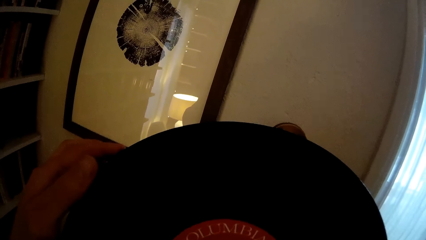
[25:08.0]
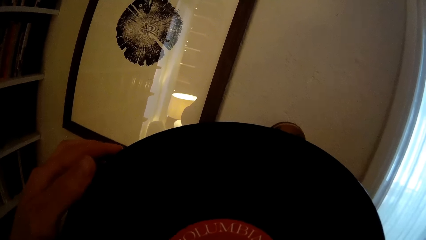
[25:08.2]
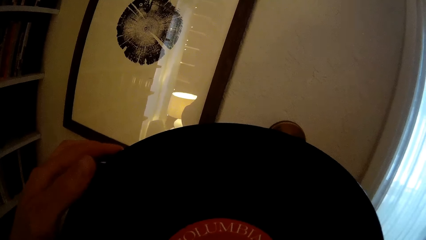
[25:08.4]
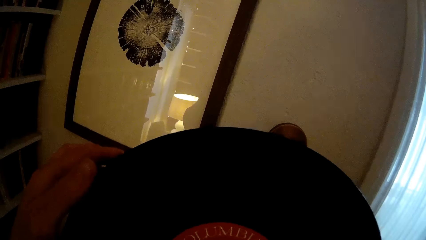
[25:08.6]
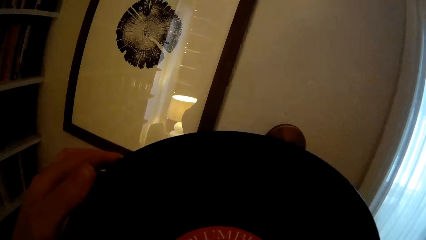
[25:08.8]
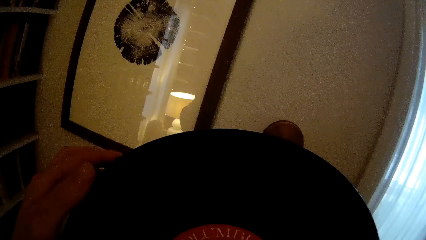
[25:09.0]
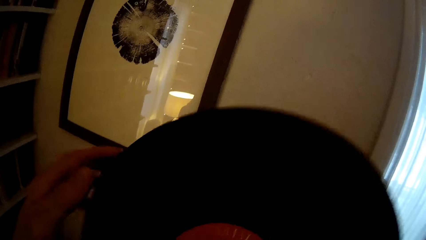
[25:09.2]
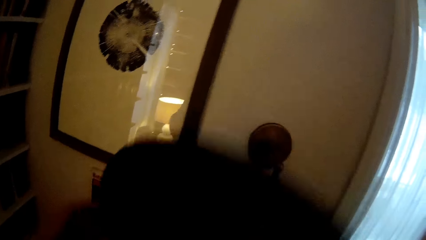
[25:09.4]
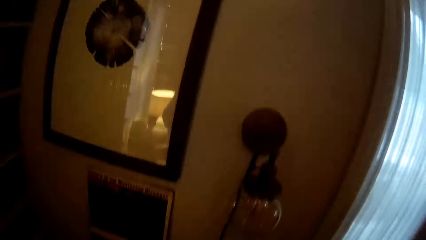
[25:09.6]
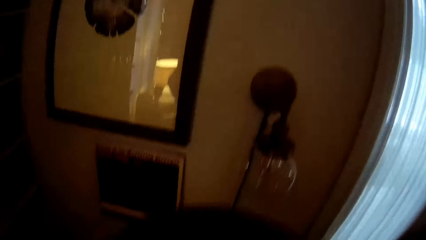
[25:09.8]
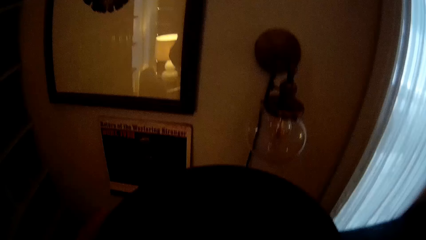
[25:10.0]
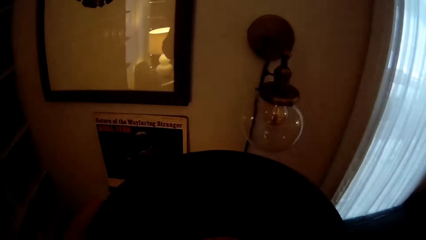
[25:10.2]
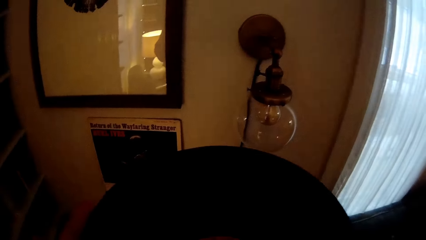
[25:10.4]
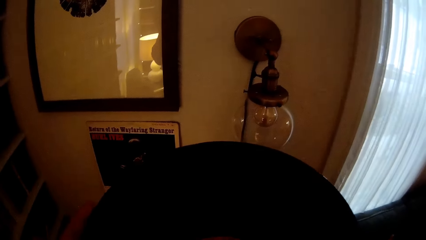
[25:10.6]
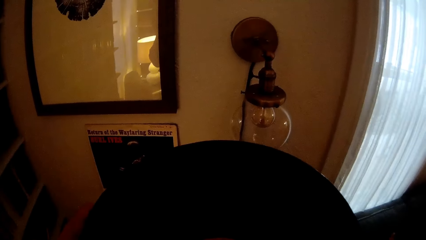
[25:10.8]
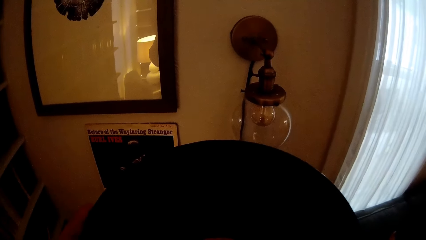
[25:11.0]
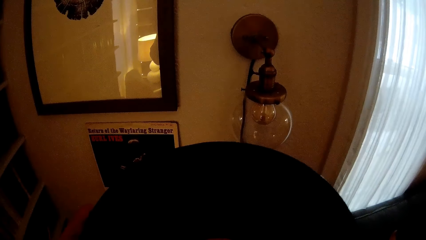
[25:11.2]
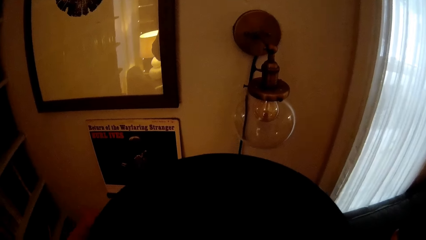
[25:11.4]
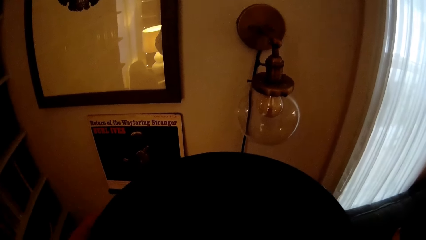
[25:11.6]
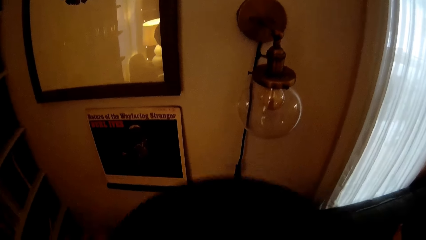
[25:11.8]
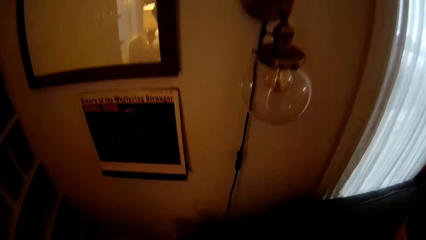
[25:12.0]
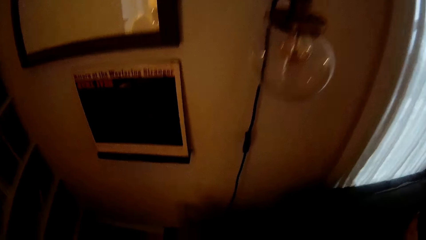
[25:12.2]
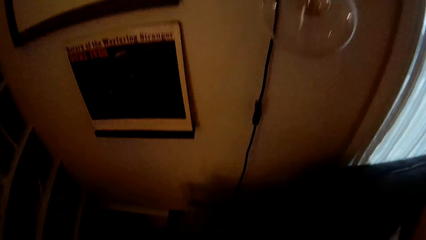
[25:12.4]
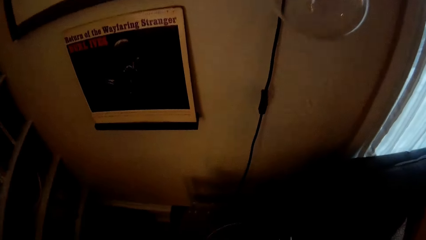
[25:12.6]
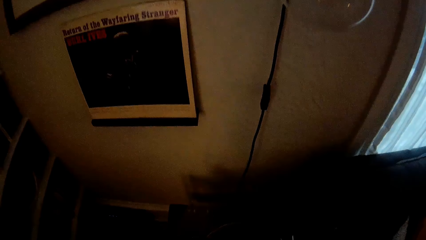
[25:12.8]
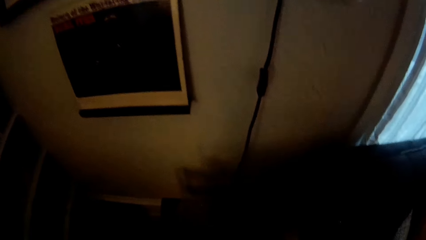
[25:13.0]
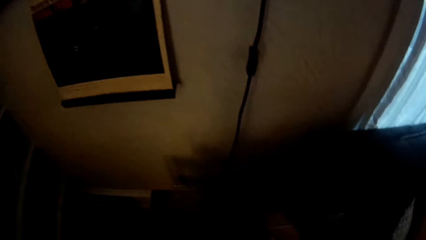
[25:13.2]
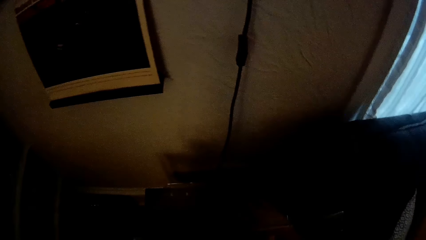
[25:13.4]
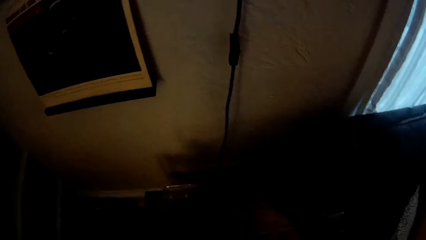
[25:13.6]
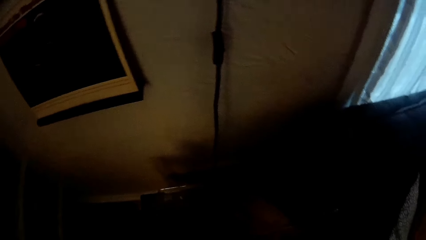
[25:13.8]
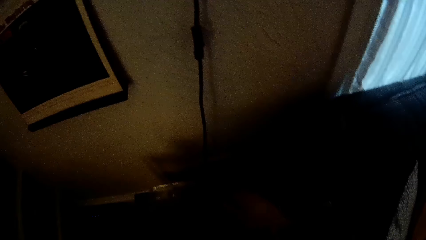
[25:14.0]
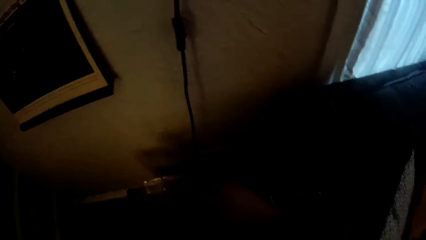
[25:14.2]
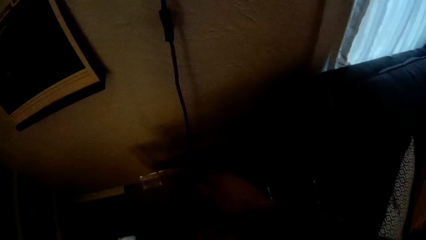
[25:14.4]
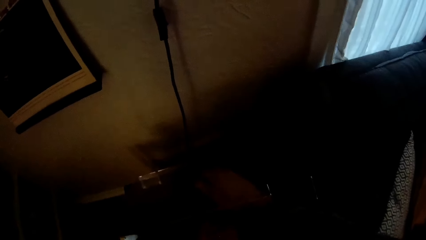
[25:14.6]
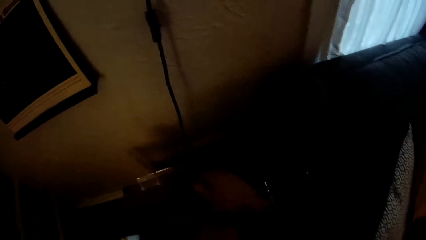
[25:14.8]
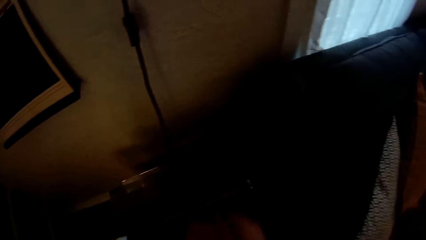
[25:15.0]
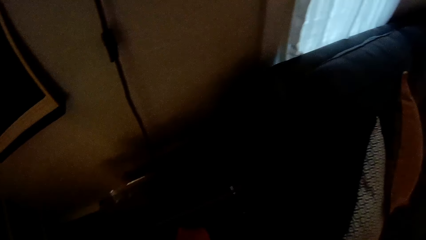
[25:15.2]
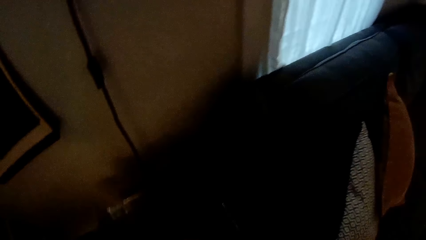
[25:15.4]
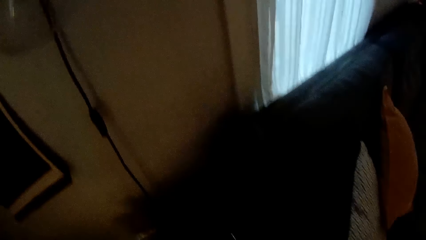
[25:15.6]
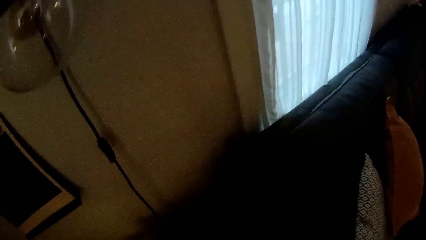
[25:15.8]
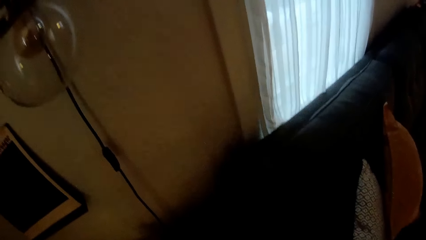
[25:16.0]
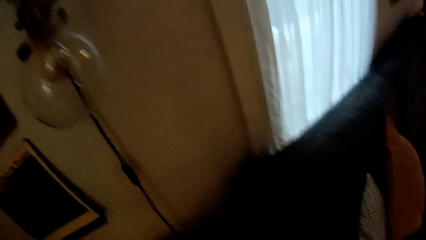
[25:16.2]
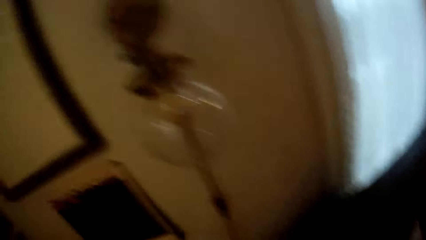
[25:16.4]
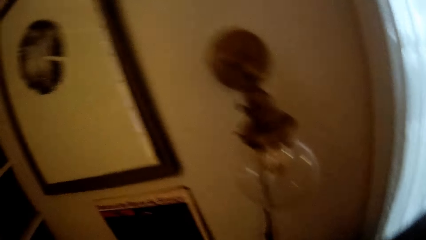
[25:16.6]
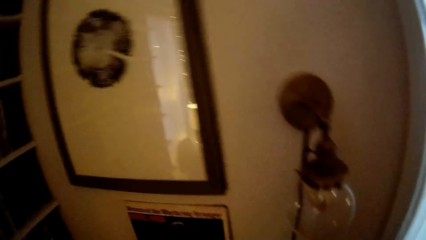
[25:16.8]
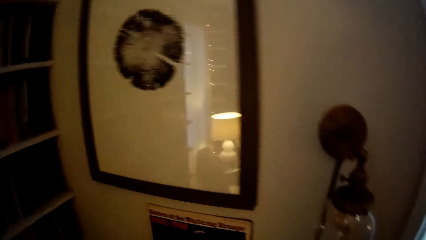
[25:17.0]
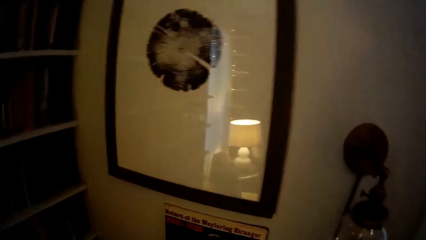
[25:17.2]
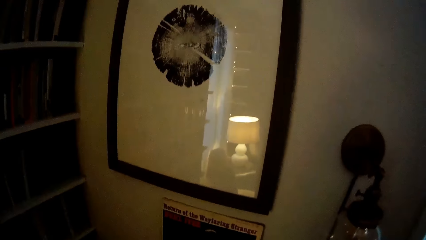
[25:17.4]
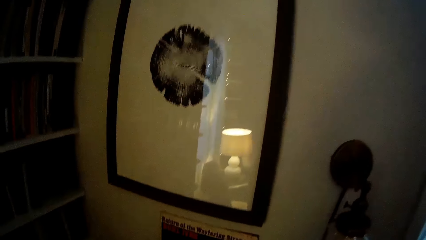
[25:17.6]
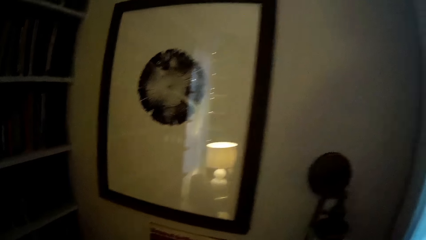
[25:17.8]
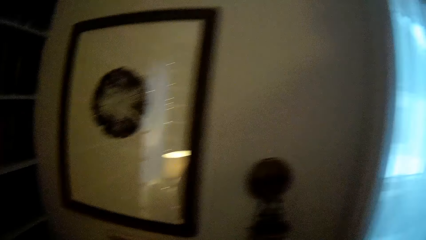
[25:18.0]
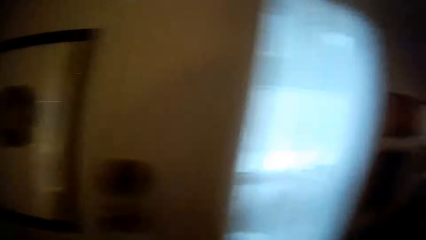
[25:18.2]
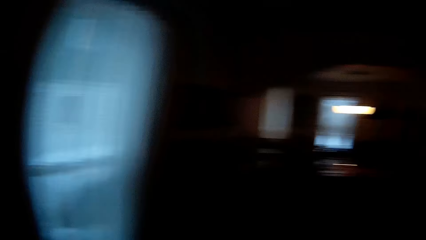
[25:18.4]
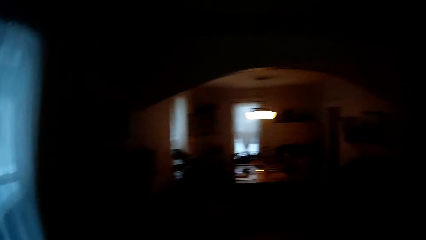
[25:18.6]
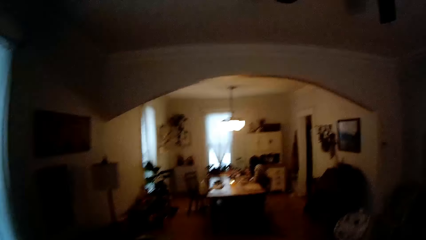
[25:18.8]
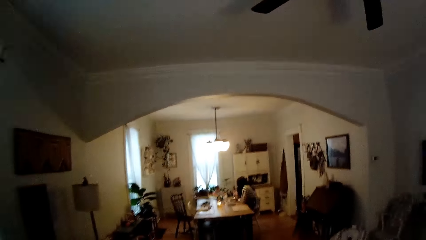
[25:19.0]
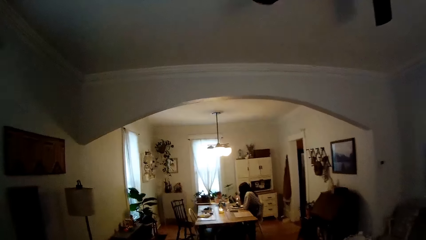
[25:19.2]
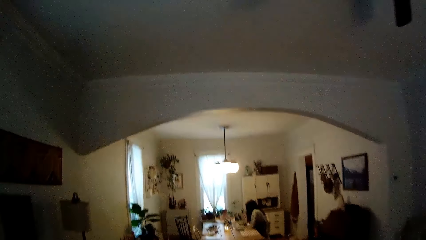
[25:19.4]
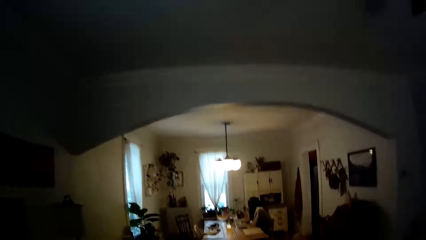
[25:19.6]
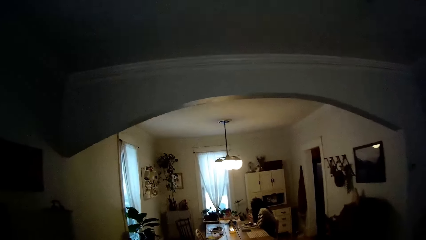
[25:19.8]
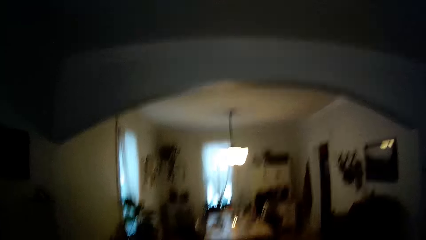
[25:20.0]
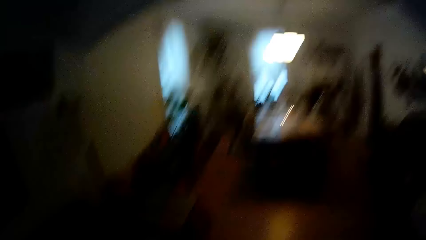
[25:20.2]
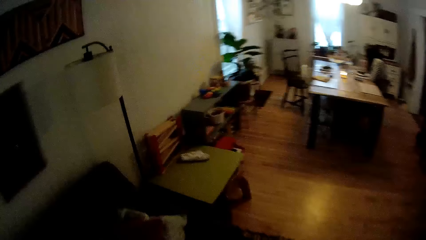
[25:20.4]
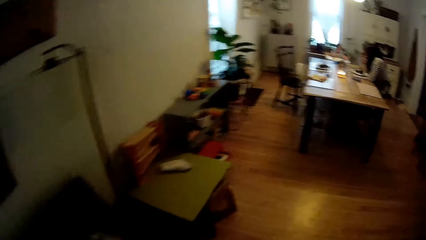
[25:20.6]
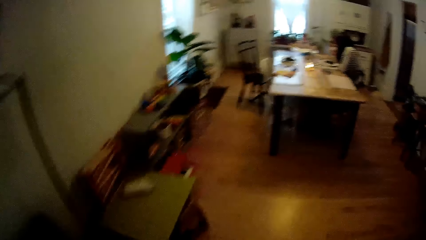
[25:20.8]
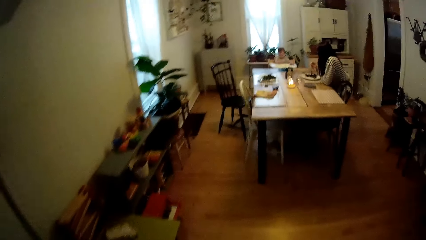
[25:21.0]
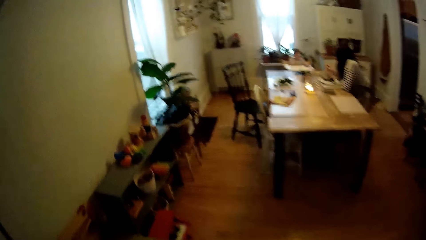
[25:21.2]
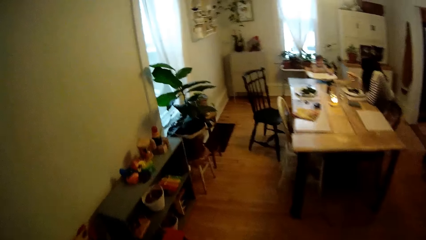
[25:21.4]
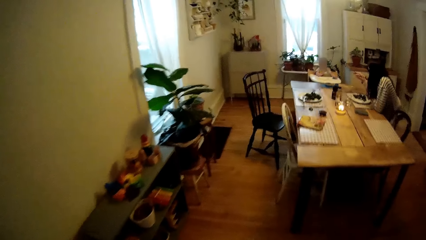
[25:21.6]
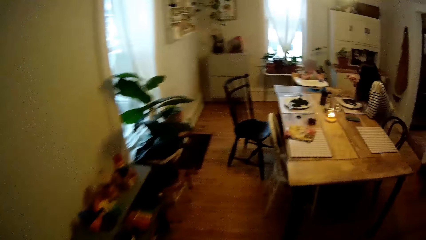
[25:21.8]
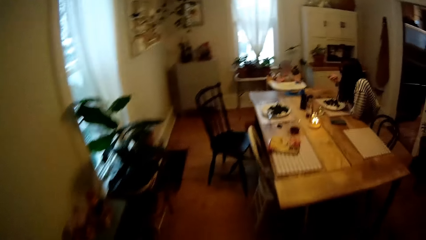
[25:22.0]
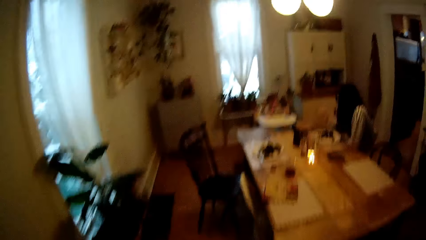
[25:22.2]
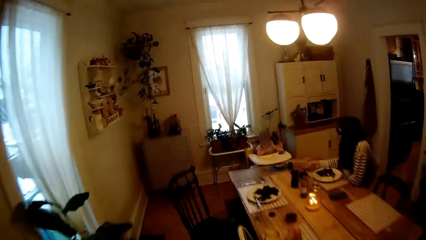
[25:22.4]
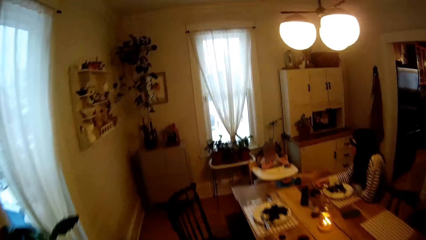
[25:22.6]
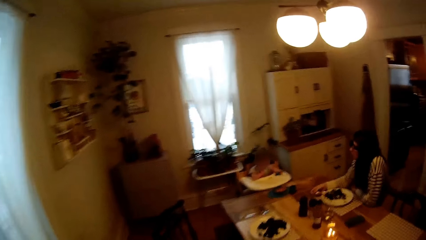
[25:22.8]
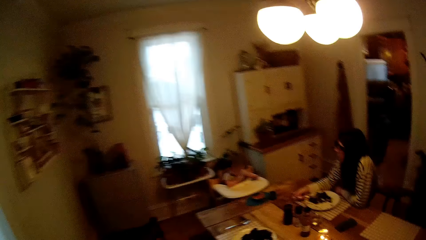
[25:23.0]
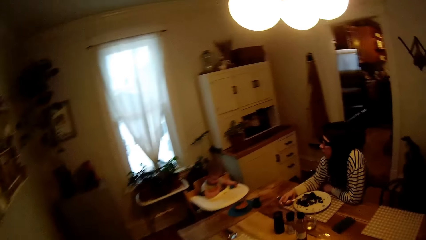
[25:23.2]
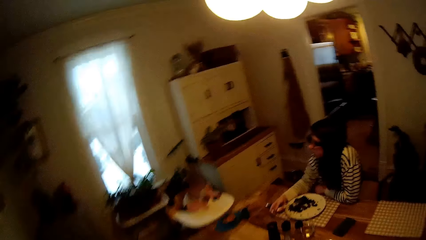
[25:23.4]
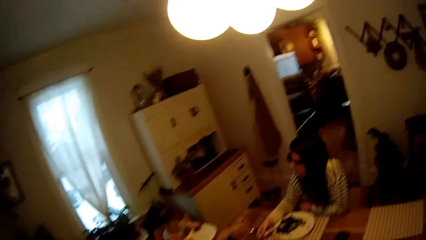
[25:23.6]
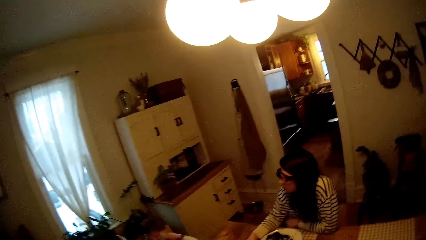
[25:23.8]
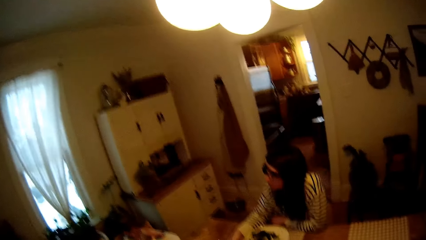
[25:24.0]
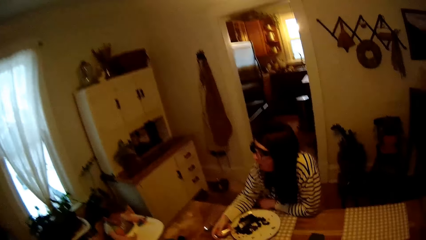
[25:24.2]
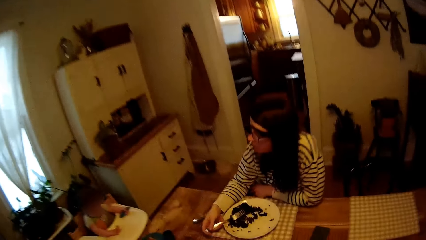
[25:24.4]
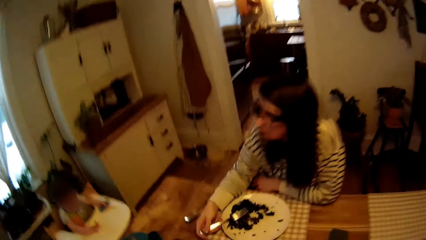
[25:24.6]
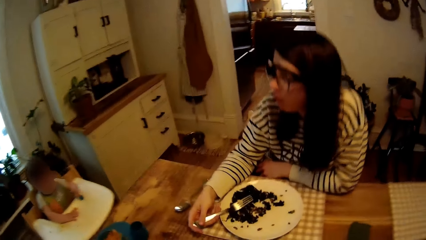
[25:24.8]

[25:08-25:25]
The camera wearer flips the disk with both hands. They bend towards the gramophone. They place the record in the gramophone with both hands. They stare at the wall and walk towards the dining table. A woman puts food in her mouth with the fork in her right hand. The woman drops the fork on the plate with her right hand.
